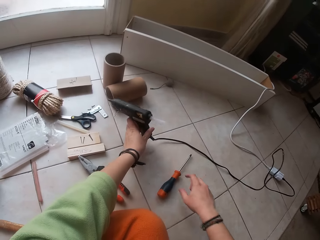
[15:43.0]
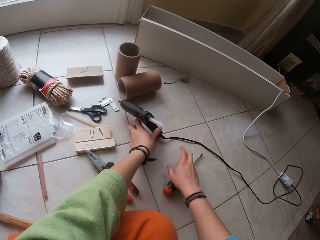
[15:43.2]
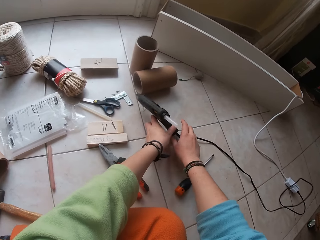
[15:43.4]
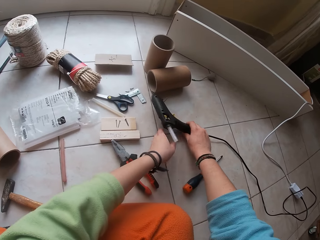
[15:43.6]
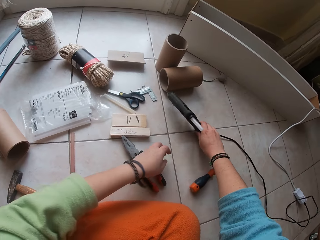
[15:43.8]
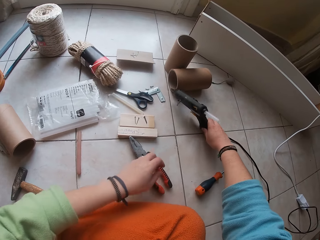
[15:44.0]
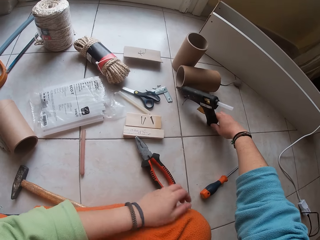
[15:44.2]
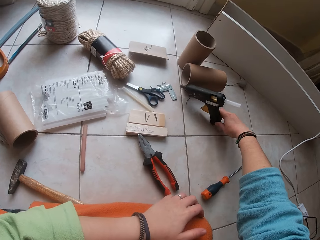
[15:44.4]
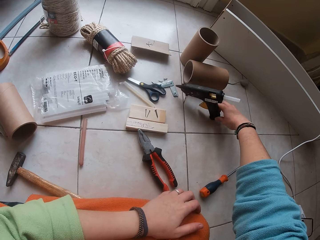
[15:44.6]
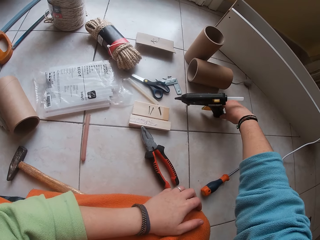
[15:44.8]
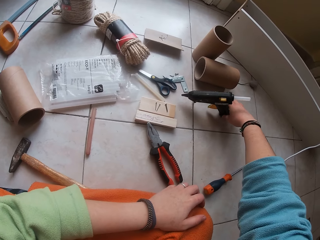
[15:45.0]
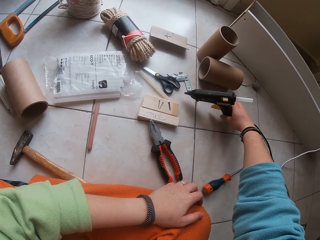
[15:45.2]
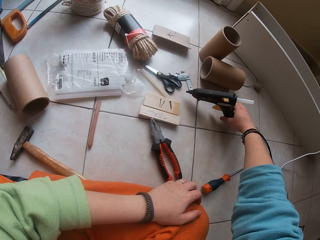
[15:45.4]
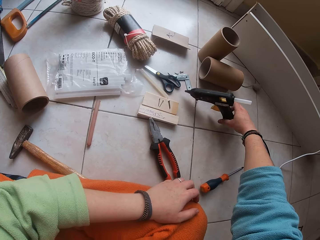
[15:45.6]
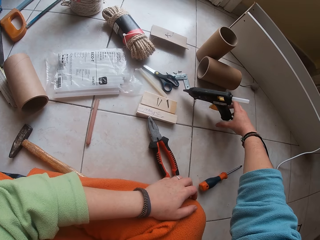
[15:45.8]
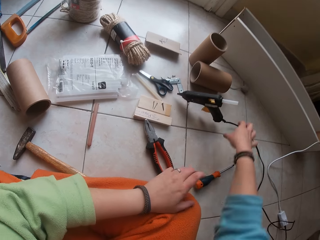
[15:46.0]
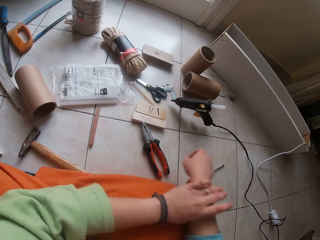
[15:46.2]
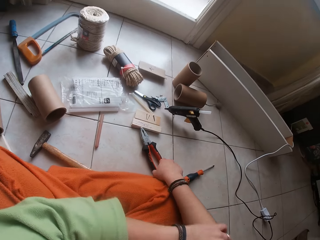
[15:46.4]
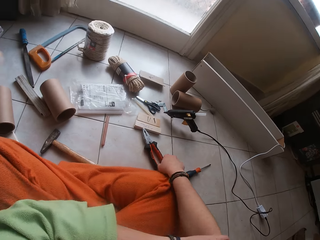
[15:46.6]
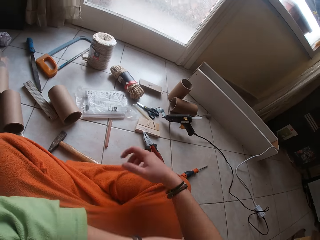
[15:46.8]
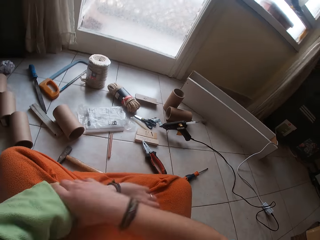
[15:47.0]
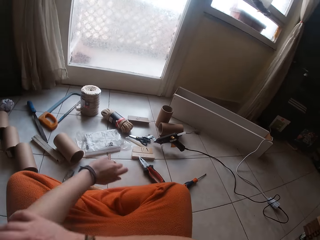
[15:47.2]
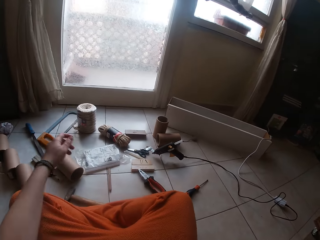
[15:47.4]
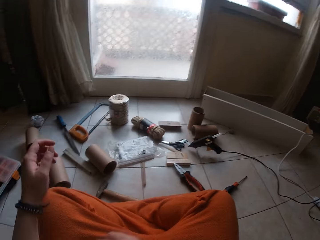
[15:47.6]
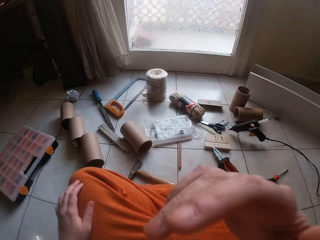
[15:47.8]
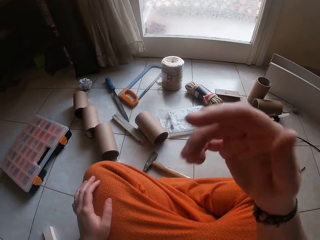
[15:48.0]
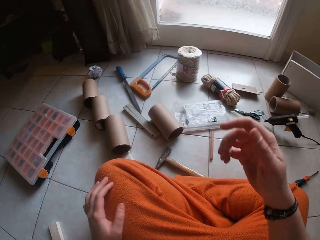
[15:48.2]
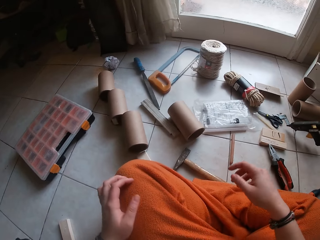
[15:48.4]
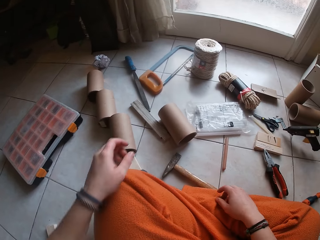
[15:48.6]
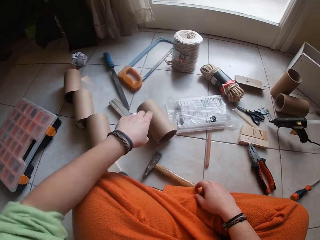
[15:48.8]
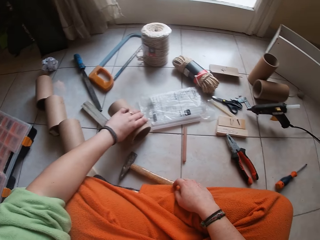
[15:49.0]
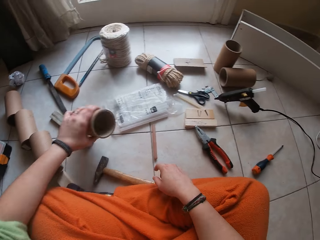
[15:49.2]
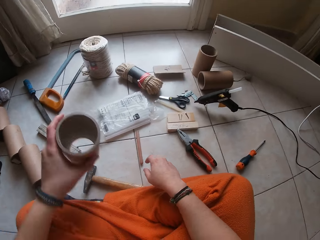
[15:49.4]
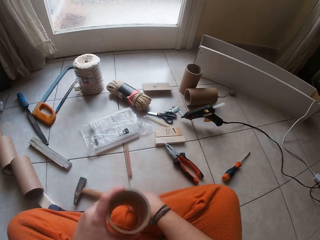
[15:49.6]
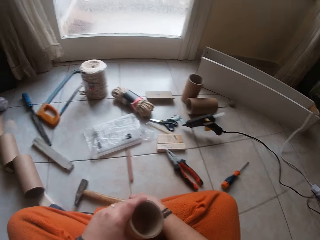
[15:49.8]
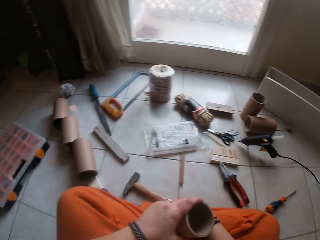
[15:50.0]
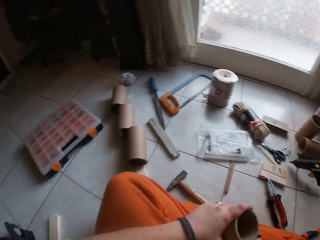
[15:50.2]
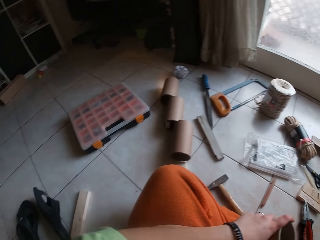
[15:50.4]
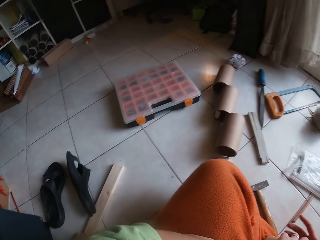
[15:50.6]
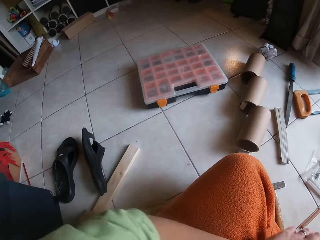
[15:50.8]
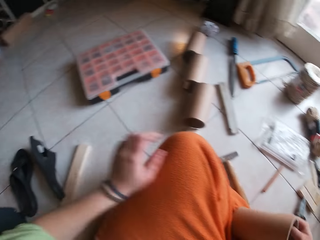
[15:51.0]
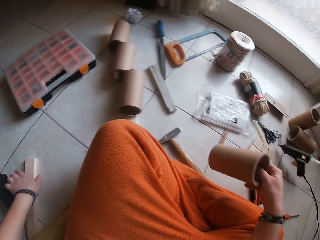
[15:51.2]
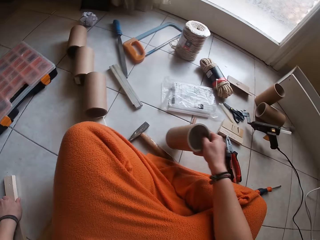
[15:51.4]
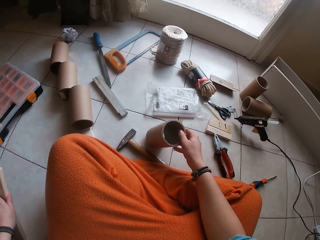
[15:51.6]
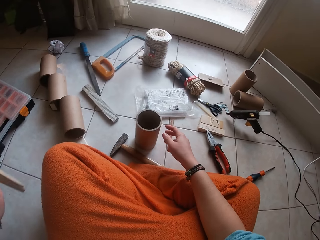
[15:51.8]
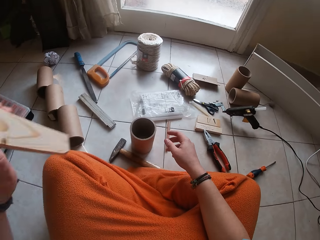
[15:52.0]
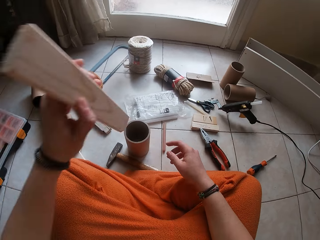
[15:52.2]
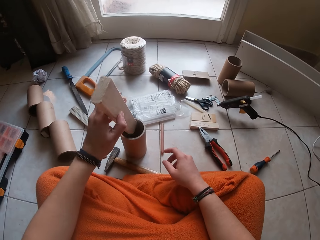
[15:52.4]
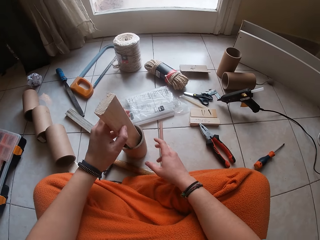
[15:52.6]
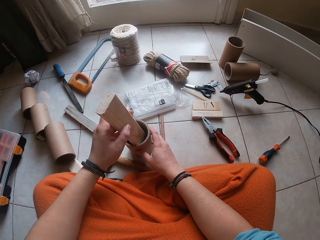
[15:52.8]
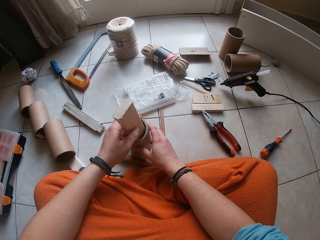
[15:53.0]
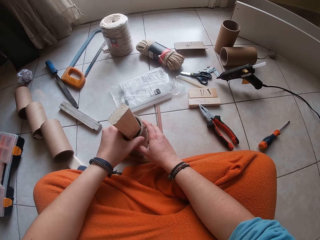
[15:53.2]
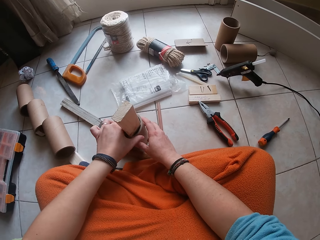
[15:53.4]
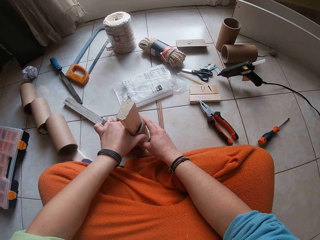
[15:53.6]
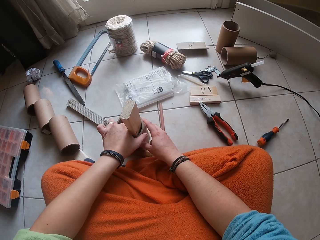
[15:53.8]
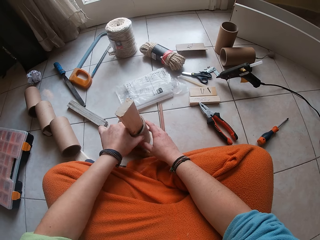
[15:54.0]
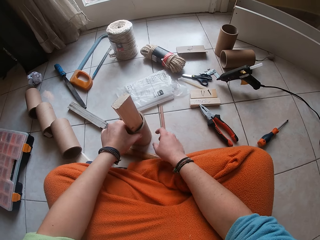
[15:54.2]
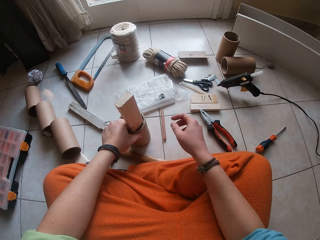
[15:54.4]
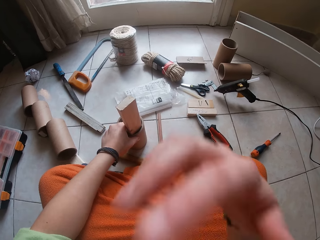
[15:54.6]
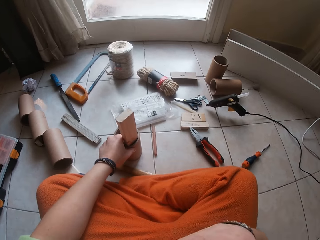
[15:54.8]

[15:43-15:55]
The camera wearer lowers the glue gun in her left hand to the floor. She holds the glue gun with her right hand. She places the glue gun in her right hand on the floor. She rolls her right-hand sleeve with her left hand. She rolls her left-hand sleeve with her right hand. She picks up the cardboard tube on the floor with her left hand. She passes the cardboard tube from her left hand to her right hand. She drops the cardboard tube in her left hand on the floor. She picks up the plank from the floor with her left hand. She inserts the plank in her left hand in the cardboard tube. She holds the cardboard tube with her right hand.

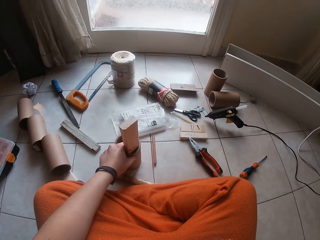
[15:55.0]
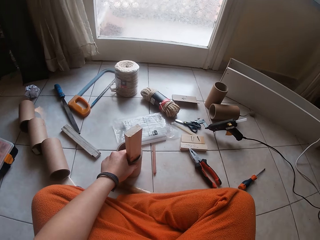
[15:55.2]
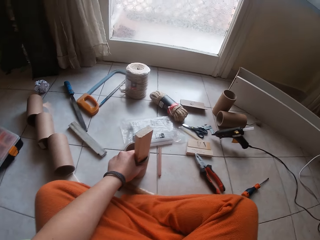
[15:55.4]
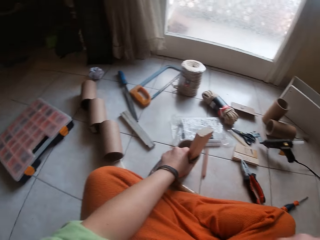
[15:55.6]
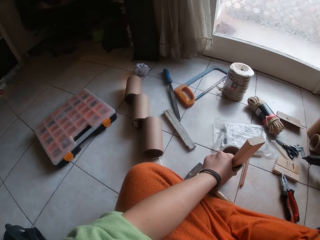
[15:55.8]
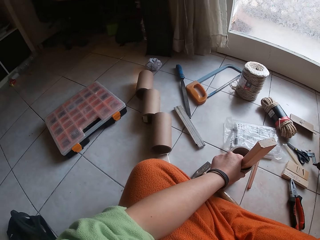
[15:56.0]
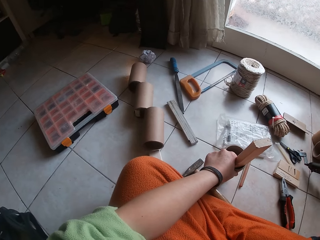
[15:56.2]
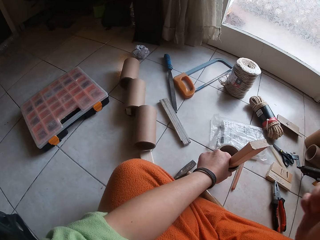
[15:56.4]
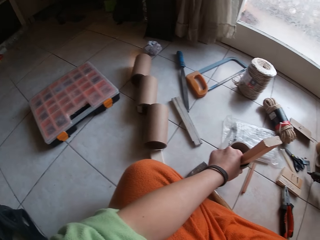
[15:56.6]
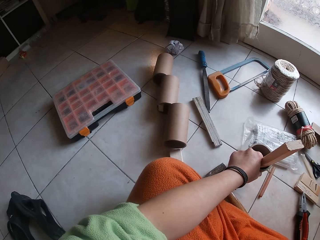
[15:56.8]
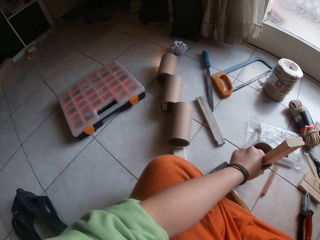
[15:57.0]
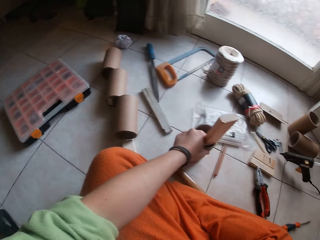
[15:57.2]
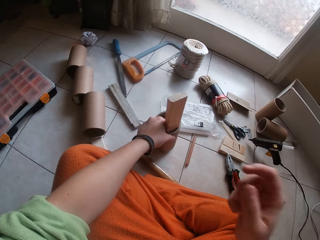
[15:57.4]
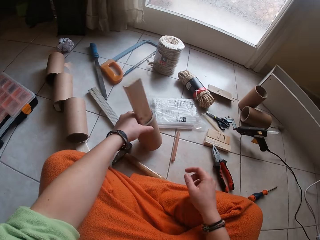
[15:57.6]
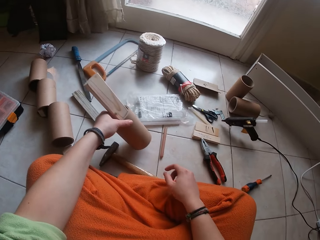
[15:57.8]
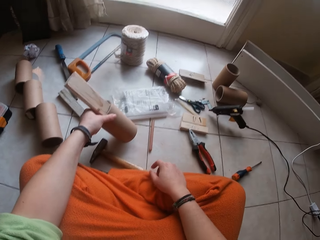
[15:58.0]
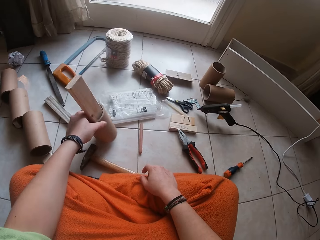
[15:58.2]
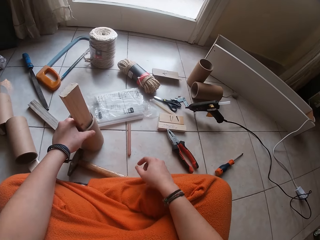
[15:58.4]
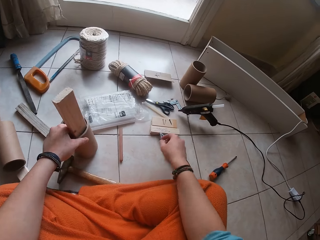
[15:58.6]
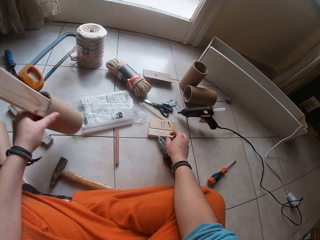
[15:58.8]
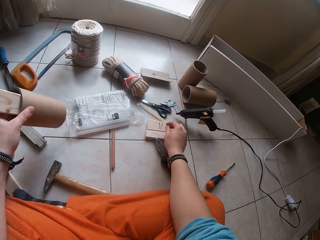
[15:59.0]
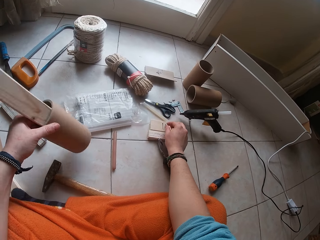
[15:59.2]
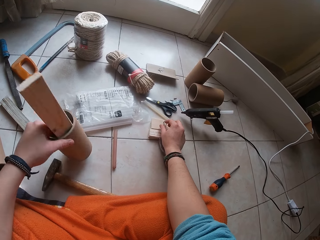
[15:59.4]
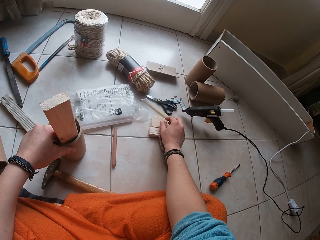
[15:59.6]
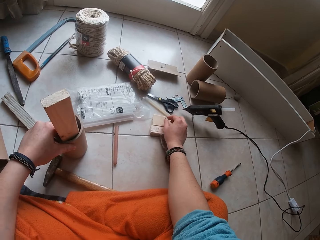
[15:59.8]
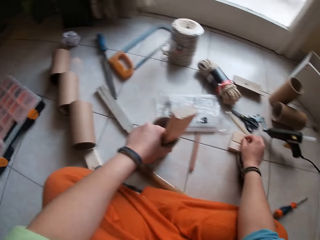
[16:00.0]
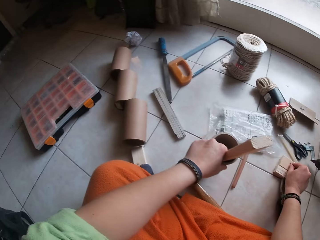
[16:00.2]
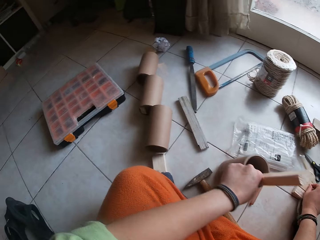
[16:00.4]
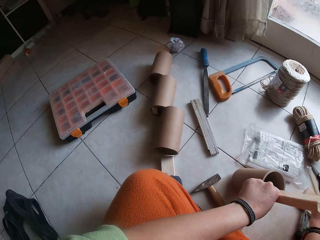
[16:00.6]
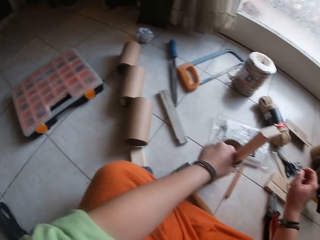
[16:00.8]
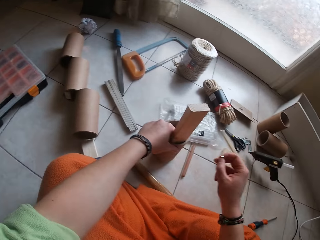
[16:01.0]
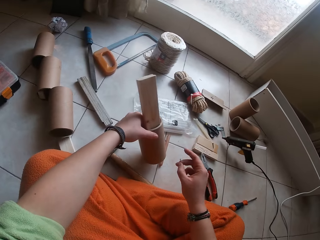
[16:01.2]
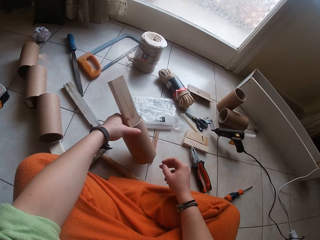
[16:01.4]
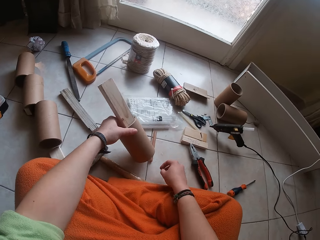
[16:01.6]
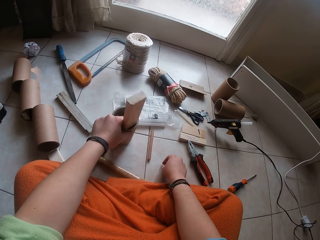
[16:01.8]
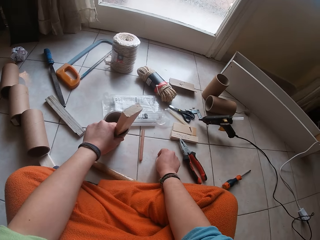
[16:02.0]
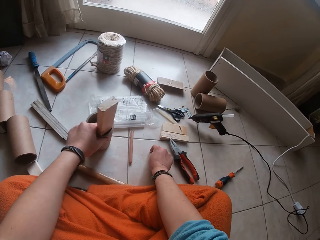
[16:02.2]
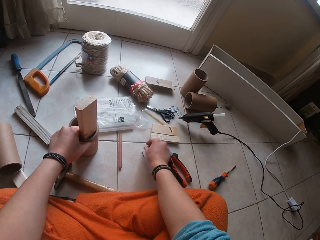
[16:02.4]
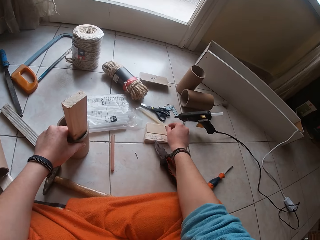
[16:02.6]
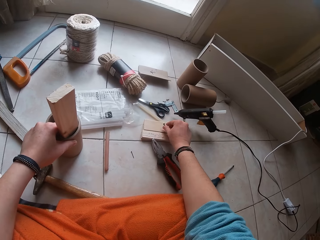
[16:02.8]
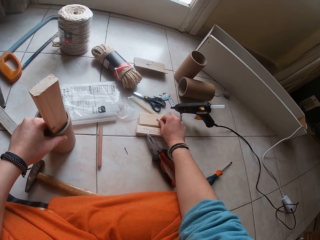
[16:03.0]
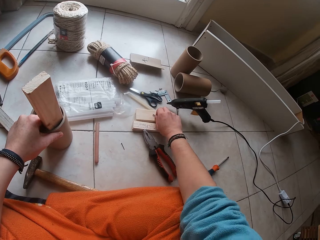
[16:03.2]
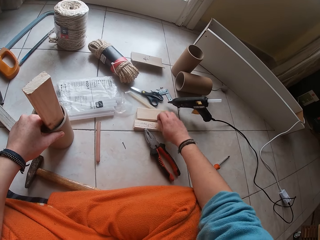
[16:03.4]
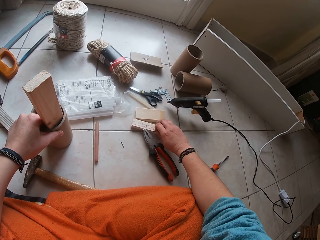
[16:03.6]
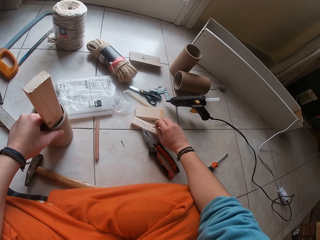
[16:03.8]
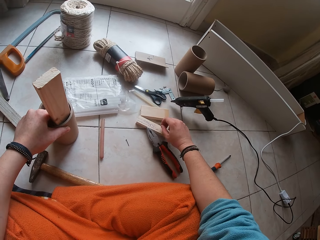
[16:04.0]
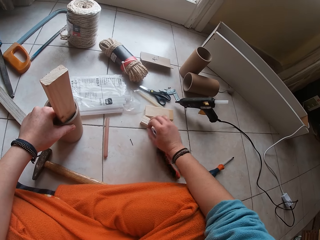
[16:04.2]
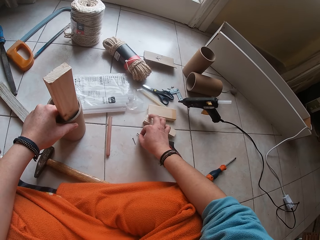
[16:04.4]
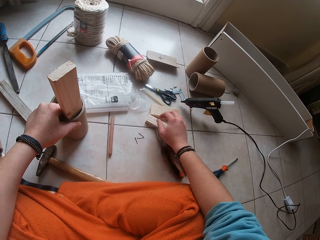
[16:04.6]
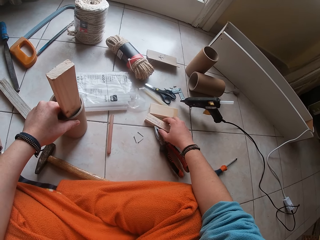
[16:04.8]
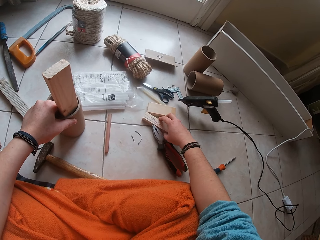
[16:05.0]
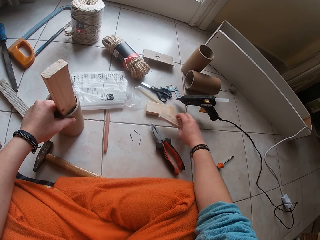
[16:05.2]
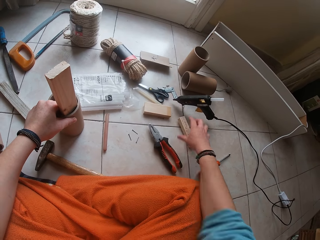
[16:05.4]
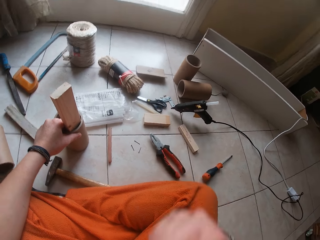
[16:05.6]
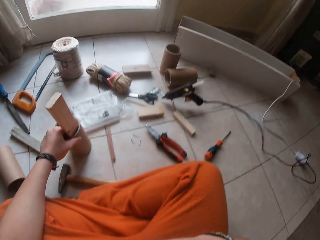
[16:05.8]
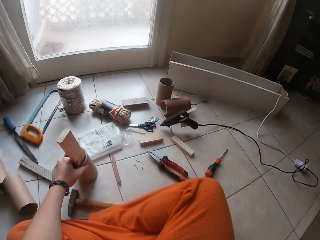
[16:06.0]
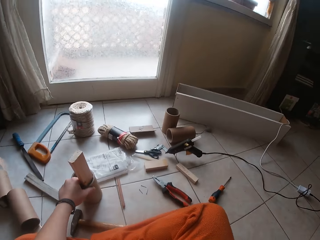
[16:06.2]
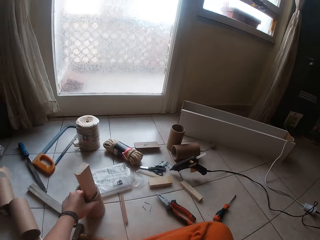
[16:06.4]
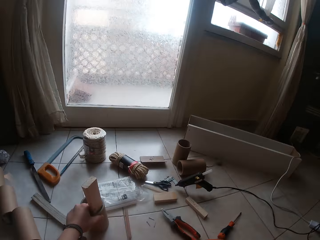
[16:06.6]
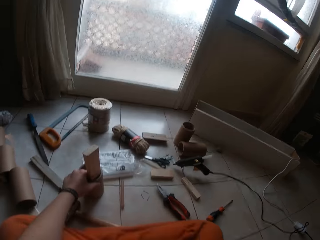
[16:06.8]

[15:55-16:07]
The camera wearer touches her eyes with her right hand. She raises the hand. She looks around. She shifts the cardboard tube with her left hand. She picks up a nail on the plank with her right hand. She looks around. She drops the nail in her right hand on the floor. She picks up two nails on the plank with her right hand. She drops the nails in her right hand on the floor. She shifts a plank on the floor with her right hand. She touches her head with her right hand.
